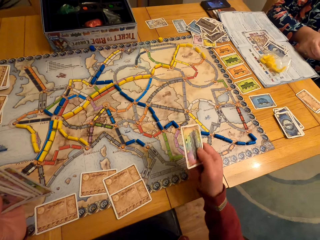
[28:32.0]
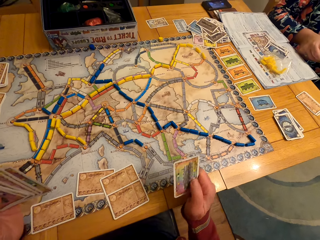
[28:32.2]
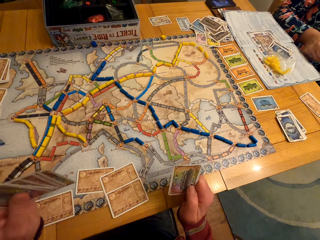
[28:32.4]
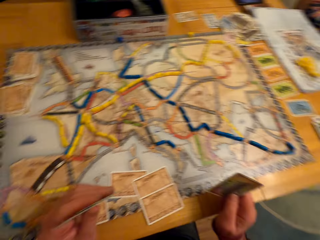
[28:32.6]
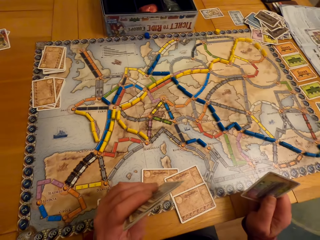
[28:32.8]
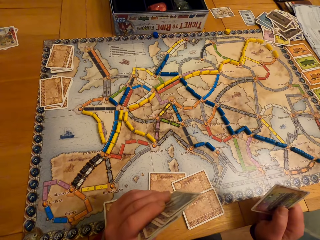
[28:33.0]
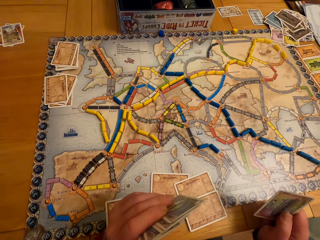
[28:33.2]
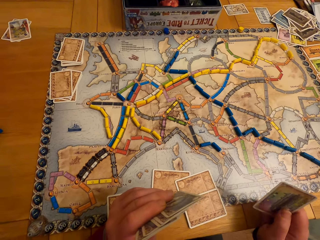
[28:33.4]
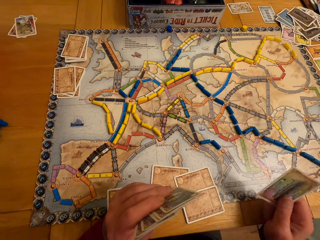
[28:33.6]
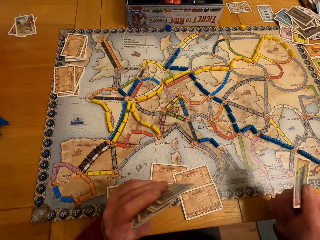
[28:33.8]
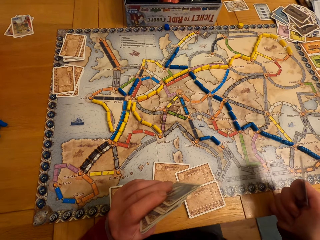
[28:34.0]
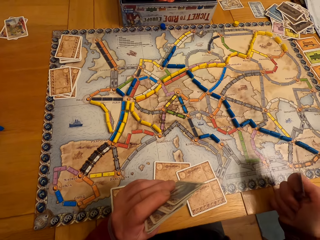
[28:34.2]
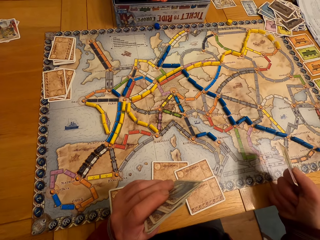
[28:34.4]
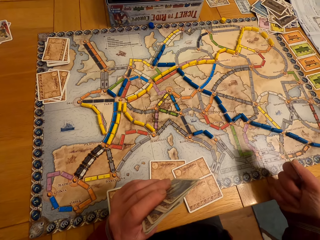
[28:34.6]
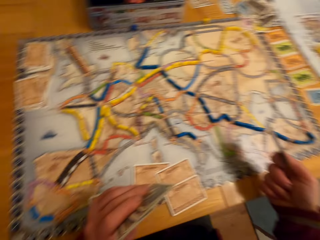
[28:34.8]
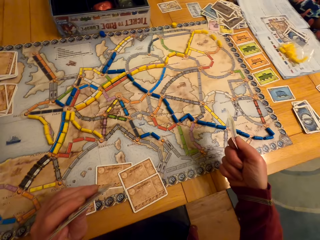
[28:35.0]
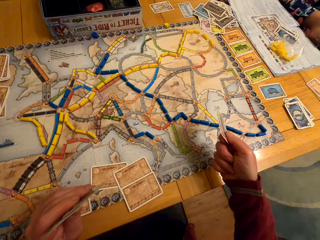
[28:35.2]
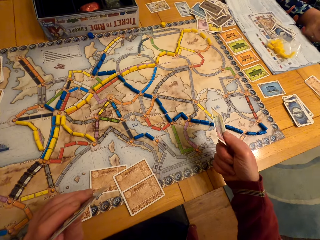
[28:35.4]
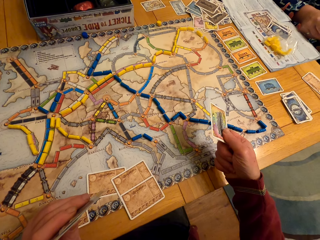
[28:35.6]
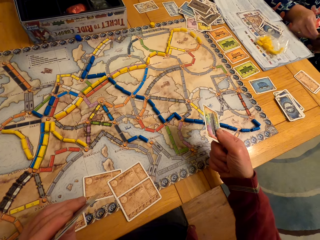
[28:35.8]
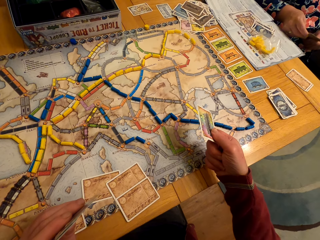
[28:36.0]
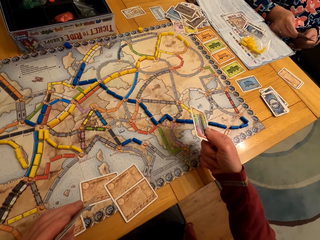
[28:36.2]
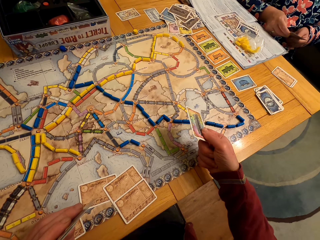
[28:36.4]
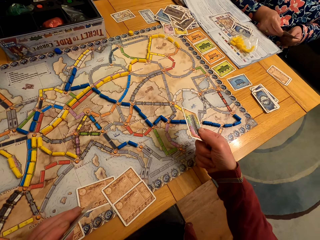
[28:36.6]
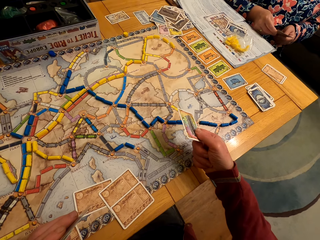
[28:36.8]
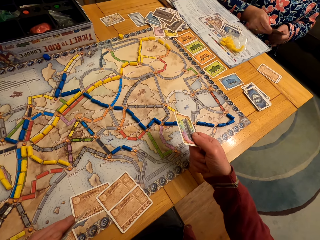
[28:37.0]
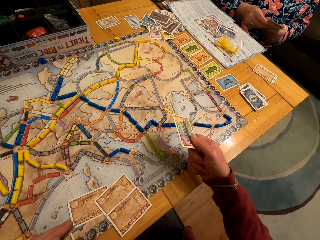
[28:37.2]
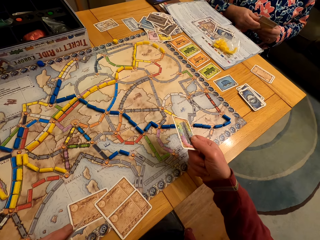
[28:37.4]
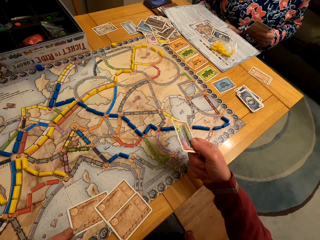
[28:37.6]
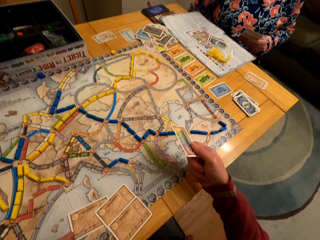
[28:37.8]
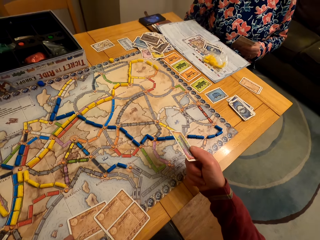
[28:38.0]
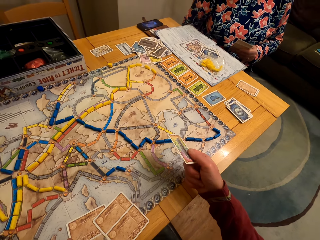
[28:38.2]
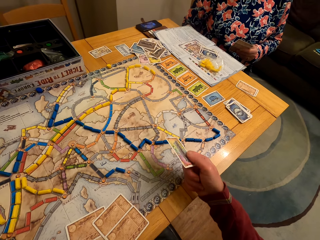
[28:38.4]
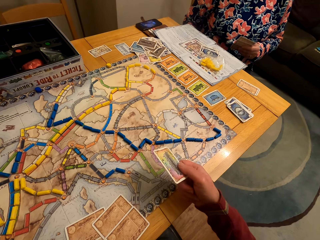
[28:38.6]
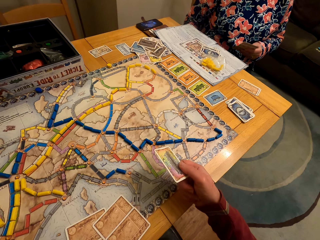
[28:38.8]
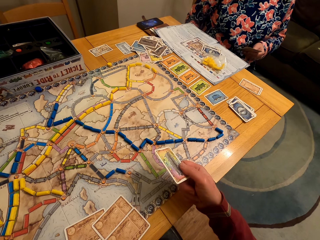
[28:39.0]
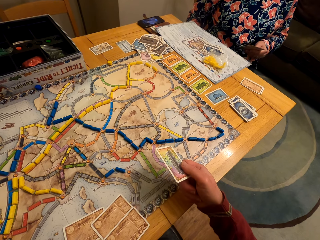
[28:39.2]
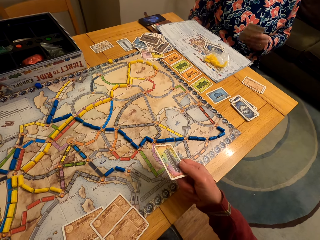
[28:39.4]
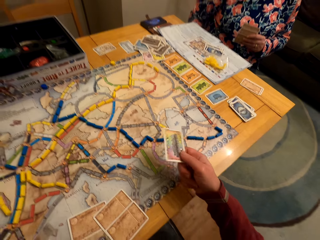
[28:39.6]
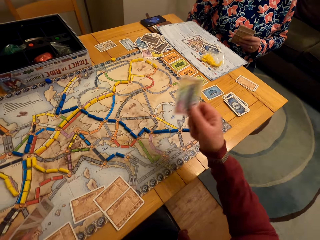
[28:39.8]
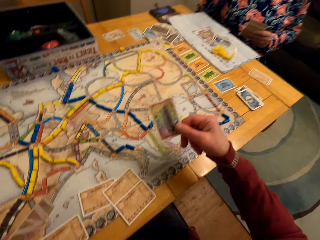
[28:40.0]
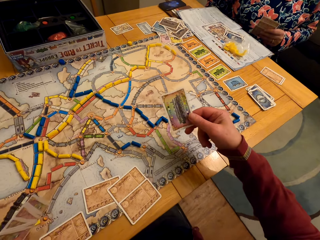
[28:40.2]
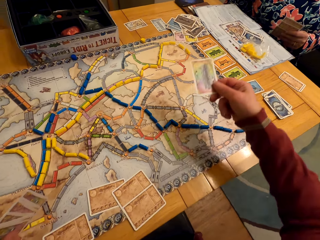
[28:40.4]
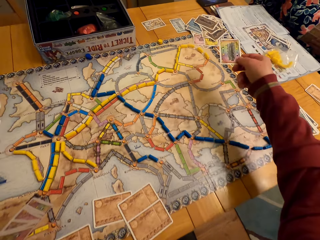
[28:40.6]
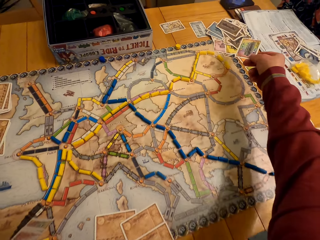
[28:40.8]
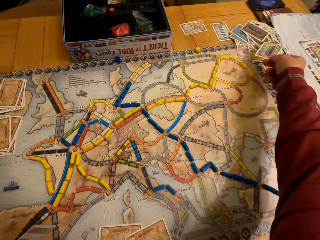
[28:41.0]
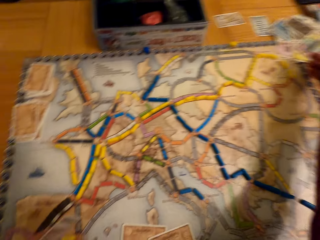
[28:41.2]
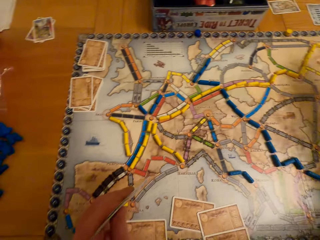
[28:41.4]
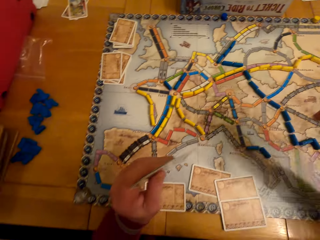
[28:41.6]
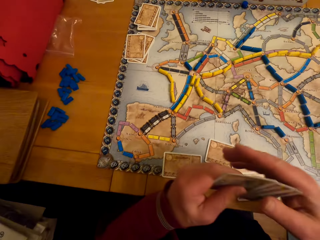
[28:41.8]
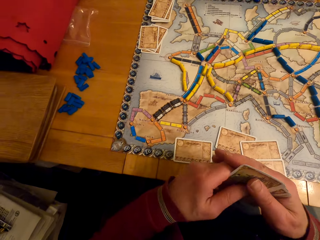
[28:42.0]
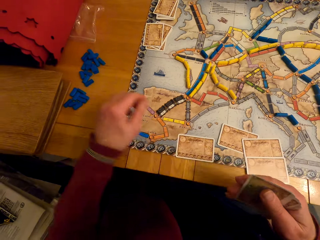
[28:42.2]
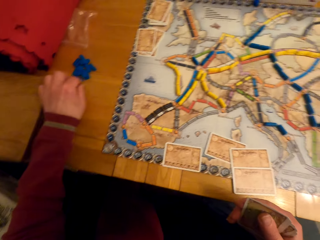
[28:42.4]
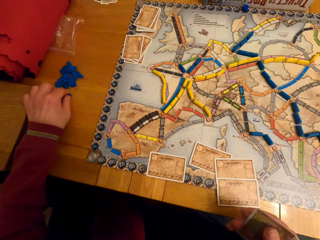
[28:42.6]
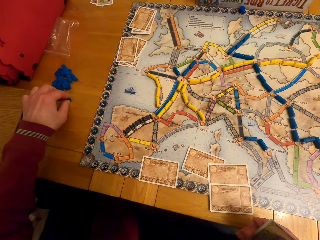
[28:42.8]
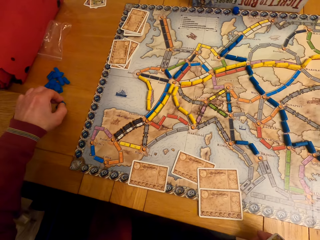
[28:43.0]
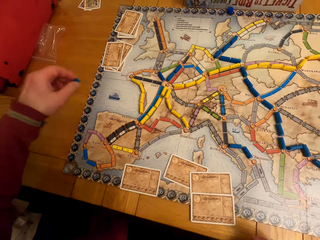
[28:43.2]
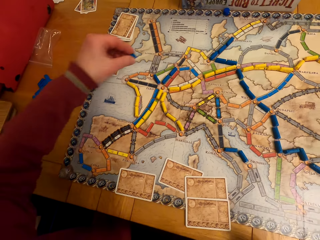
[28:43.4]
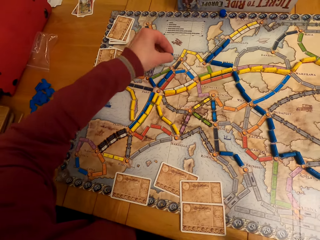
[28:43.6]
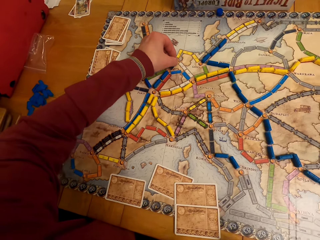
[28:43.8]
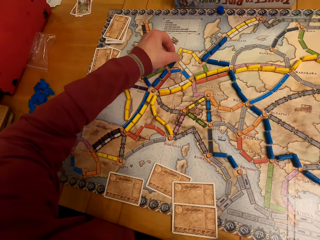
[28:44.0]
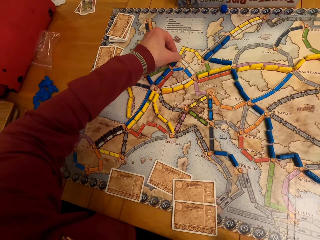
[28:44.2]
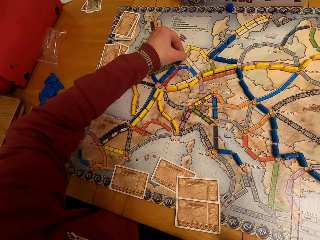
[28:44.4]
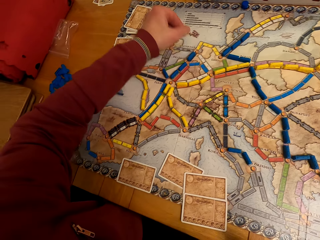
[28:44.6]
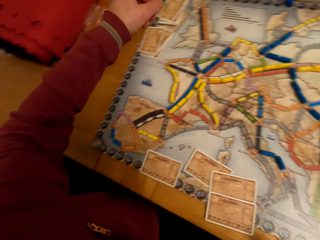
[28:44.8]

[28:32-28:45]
The camera wearer talks with a lady. Another lady looks around. A man moves the hand. The man puts the card on the table. The camera wearer puts the board game card on the table. The man passes the cards to the left hand and picks up the model piece. The camera wearer puts the board game chips on the table. The man puts the model piece on the paper and moves the hand.

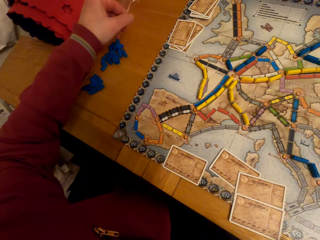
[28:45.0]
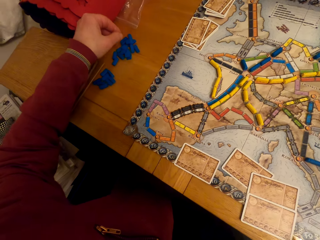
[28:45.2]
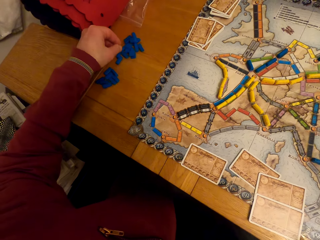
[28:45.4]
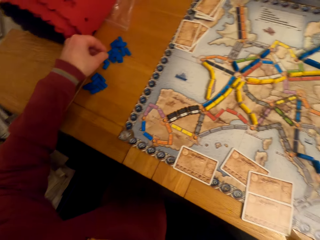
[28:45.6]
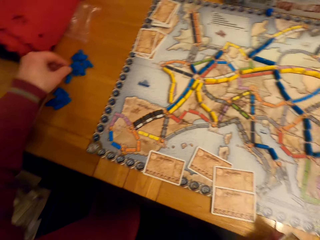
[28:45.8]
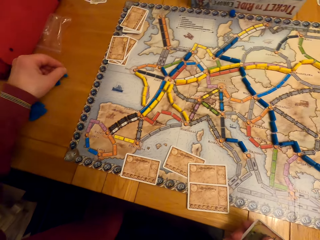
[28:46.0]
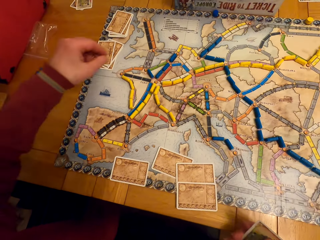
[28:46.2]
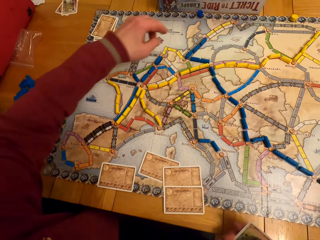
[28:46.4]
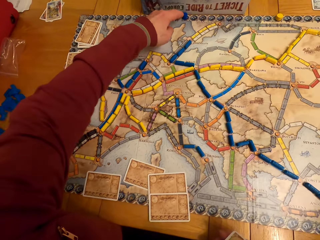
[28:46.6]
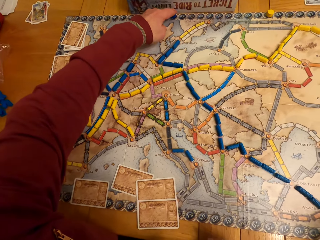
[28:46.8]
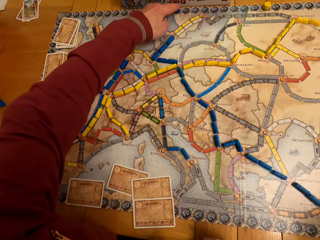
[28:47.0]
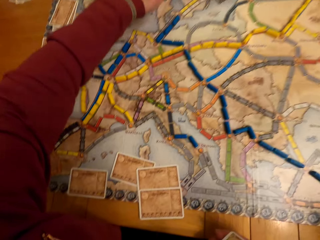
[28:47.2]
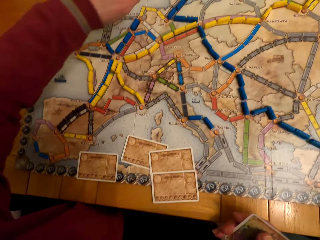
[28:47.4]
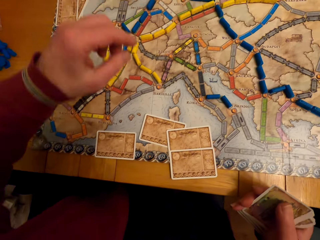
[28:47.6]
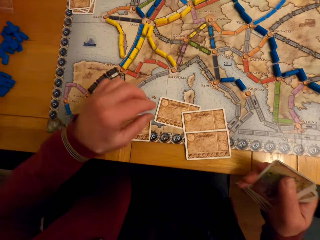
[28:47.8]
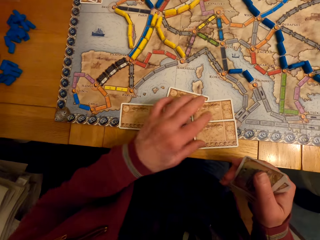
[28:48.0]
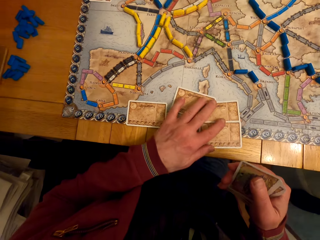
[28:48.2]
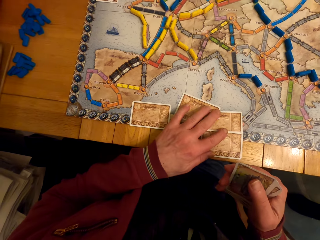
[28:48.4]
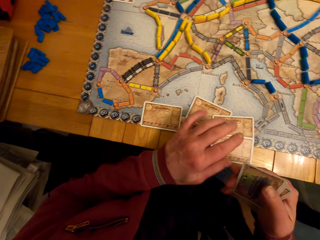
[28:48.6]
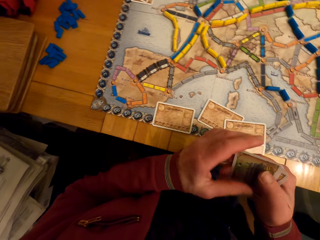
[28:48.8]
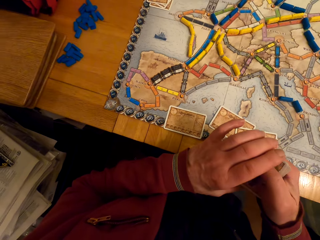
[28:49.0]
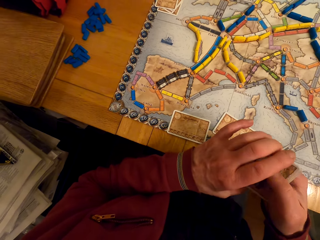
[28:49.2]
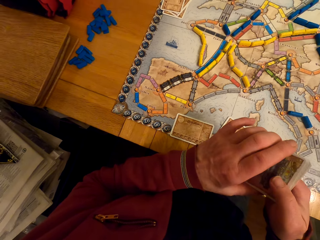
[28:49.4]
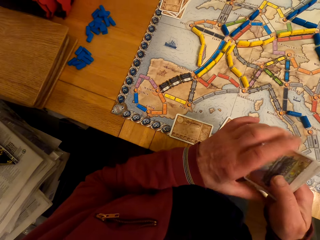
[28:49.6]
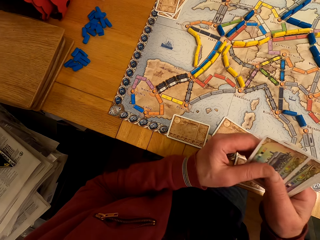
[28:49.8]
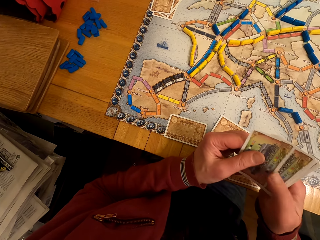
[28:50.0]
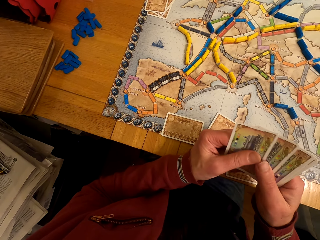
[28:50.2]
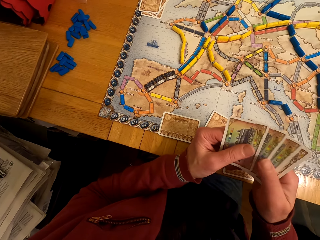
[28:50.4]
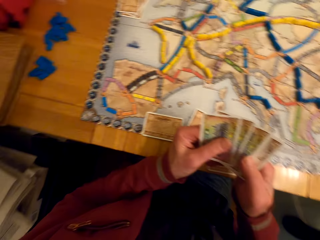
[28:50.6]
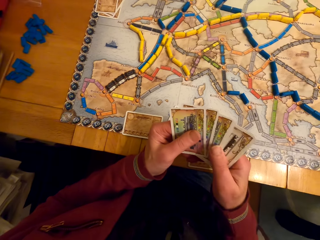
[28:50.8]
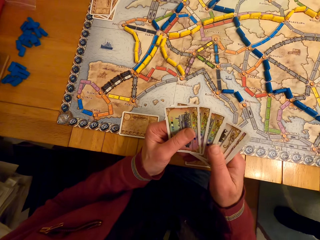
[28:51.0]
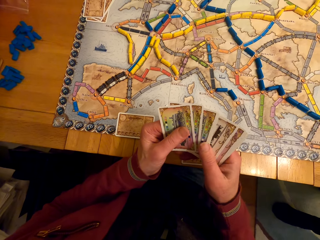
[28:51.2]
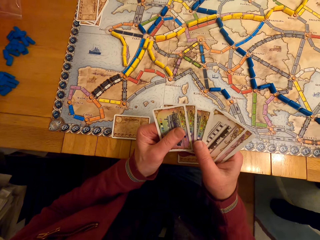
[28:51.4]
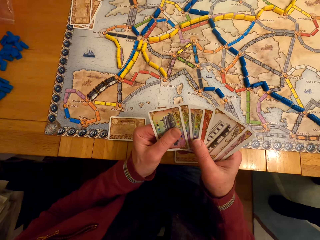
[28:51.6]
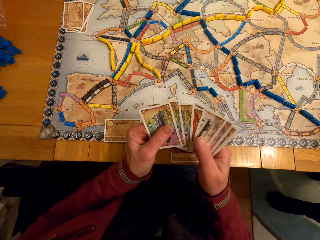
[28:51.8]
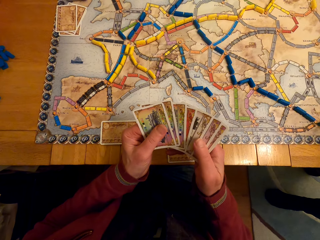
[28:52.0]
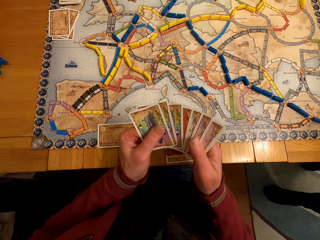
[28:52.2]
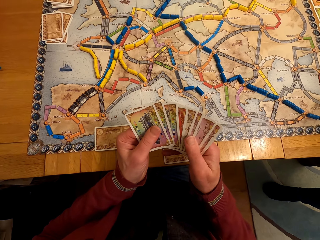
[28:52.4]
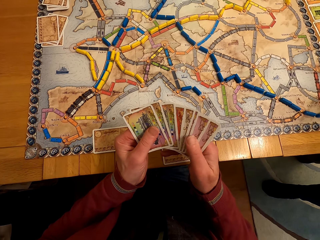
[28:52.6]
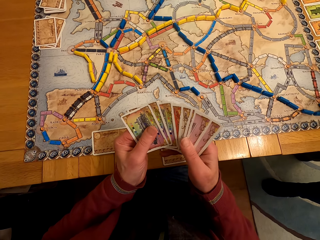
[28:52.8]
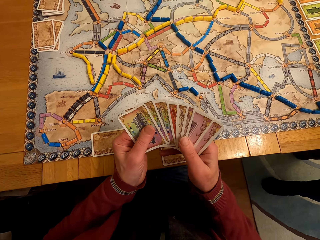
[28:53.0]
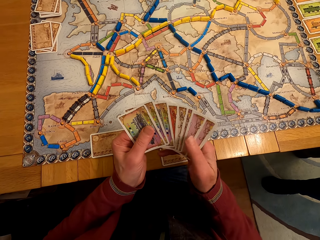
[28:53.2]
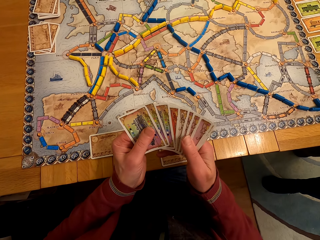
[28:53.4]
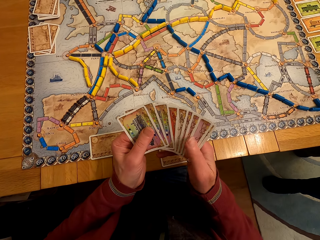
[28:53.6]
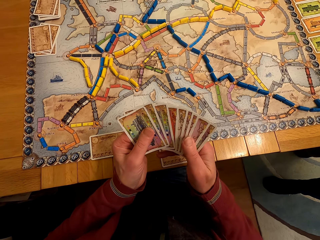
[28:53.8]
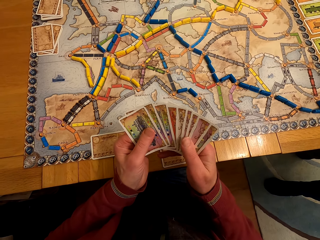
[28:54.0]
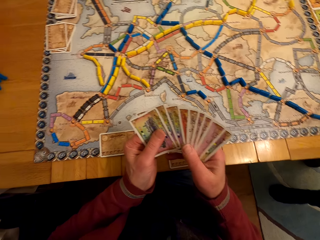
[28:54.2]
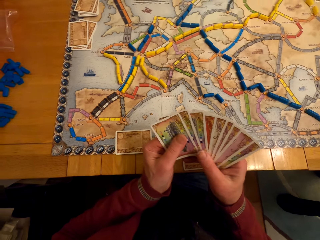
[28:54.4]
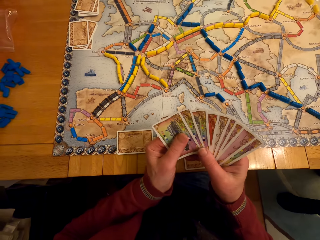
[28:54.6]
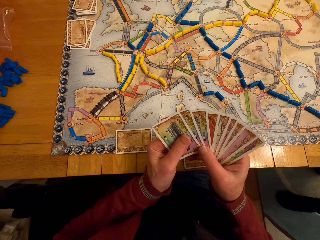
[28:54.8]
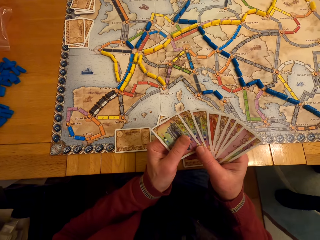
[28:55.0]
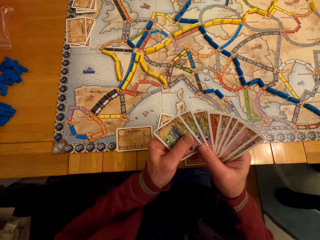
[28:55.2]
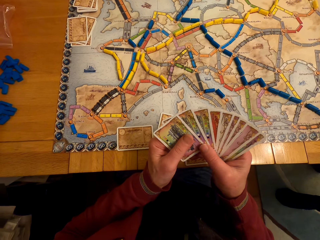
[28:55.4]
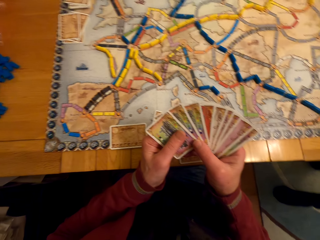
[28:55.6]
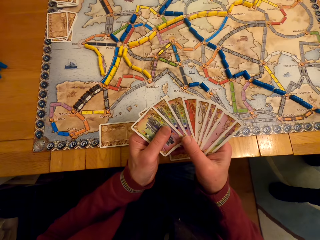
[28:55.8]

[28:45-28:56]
A lady looks around. A man touches the paper, moves the cards, touches the cards and looks at the cards. The camera wearer arranges the board game cards on his hand.
